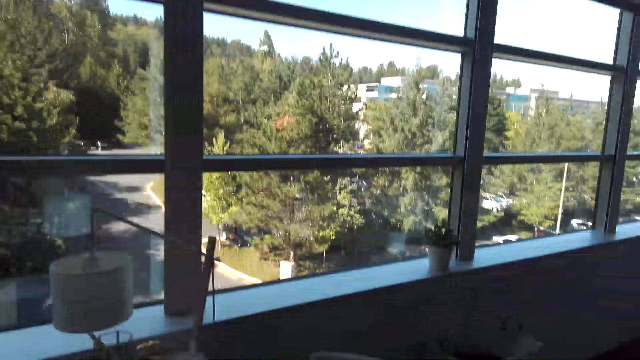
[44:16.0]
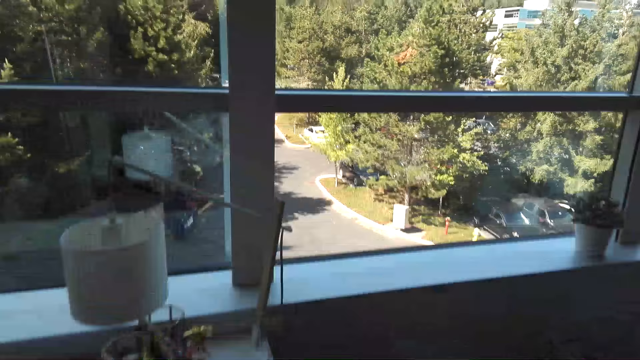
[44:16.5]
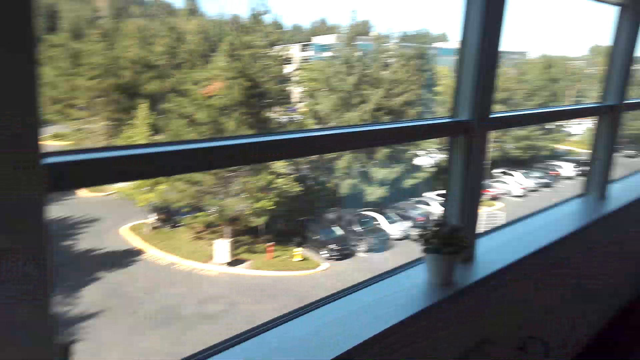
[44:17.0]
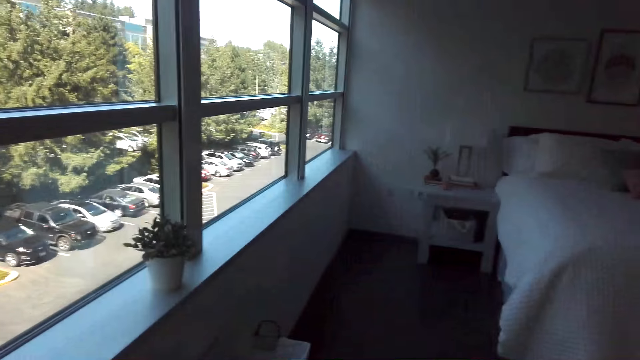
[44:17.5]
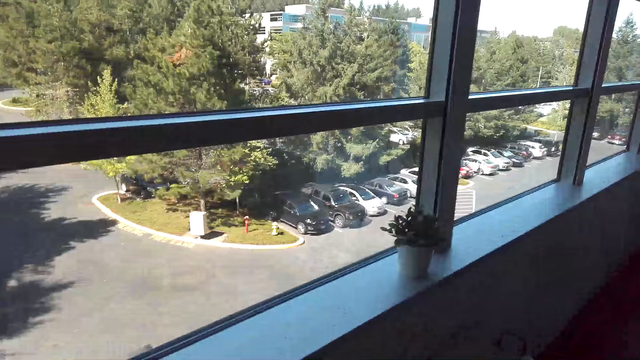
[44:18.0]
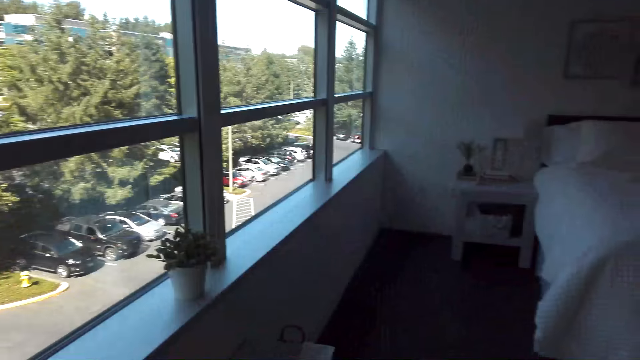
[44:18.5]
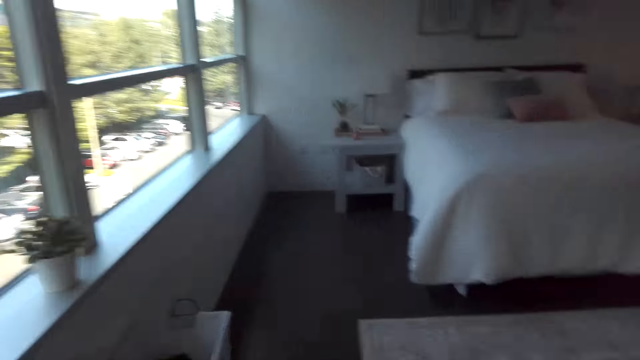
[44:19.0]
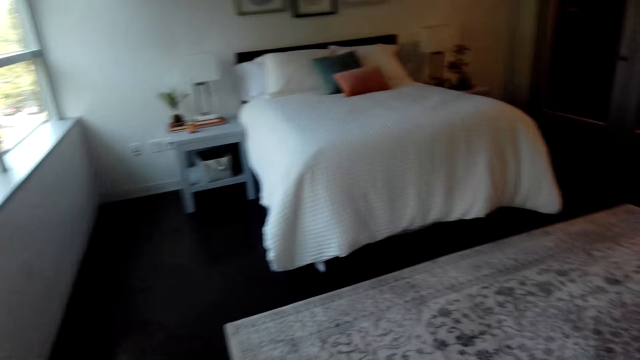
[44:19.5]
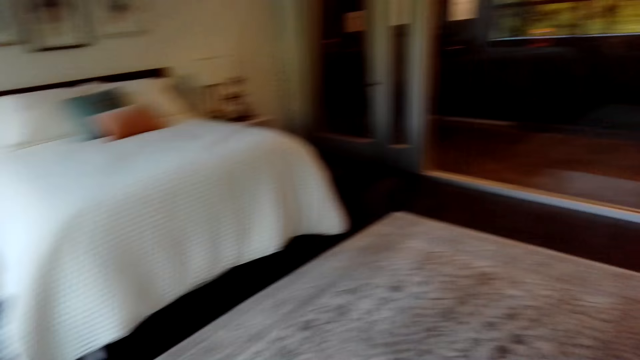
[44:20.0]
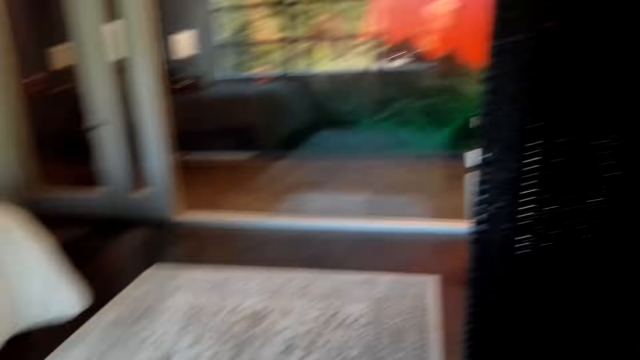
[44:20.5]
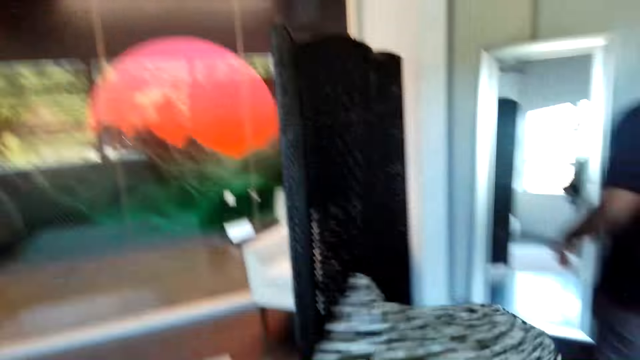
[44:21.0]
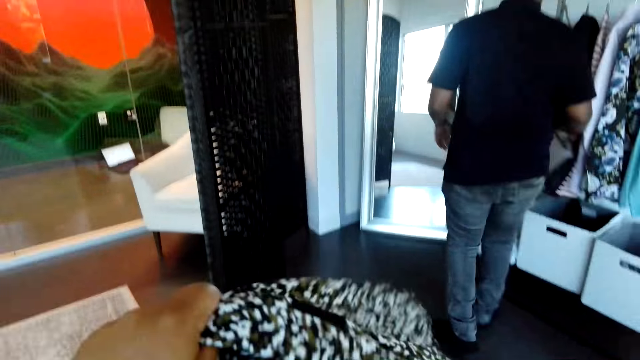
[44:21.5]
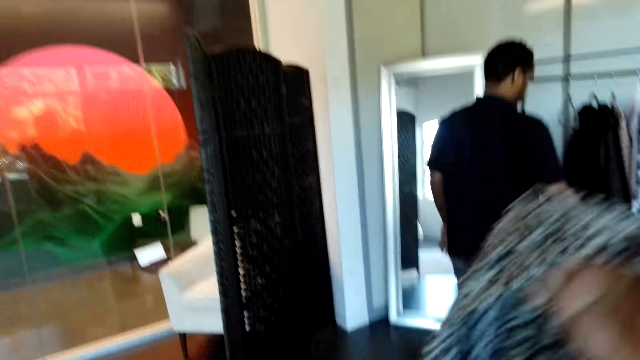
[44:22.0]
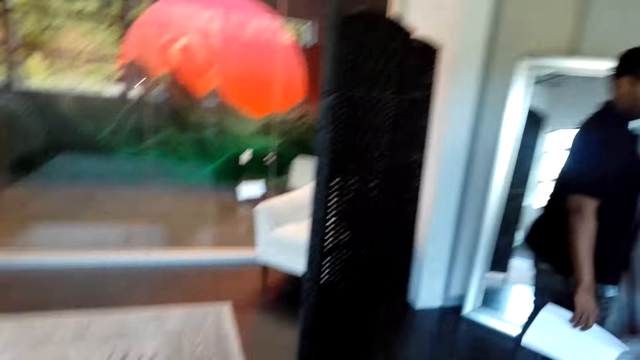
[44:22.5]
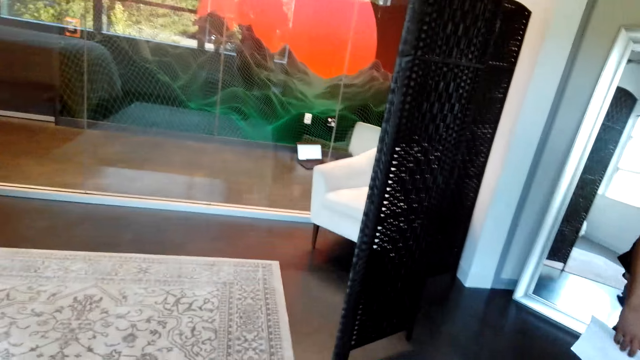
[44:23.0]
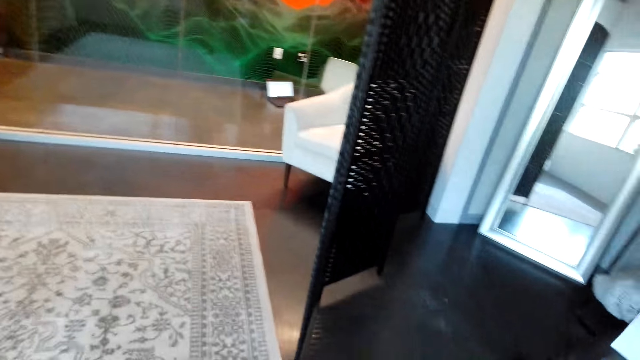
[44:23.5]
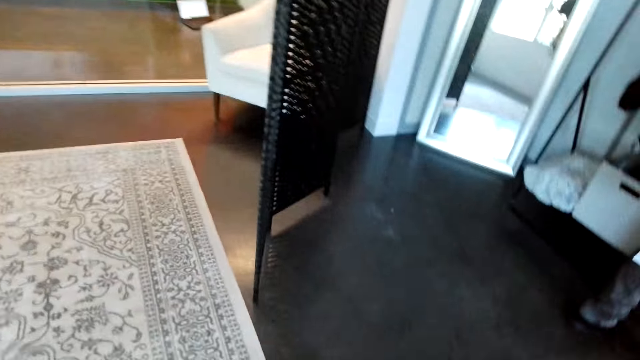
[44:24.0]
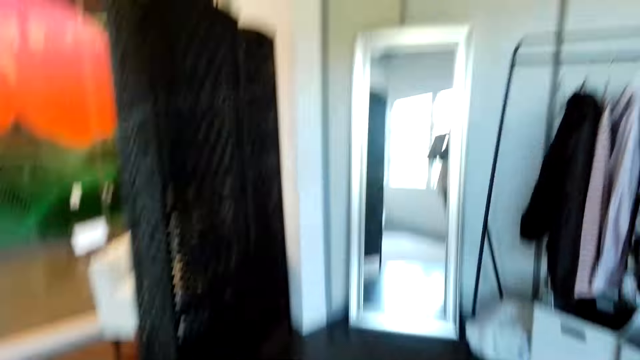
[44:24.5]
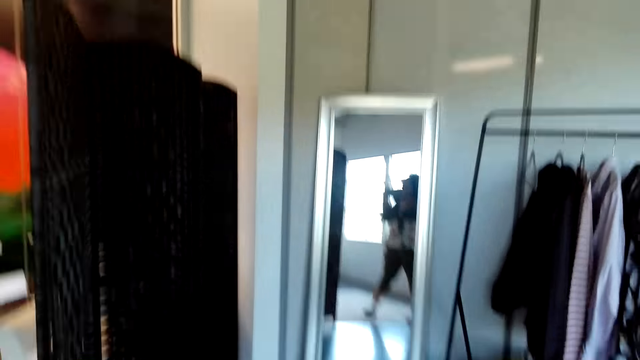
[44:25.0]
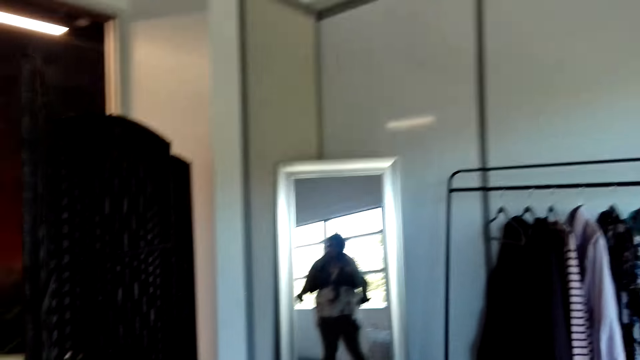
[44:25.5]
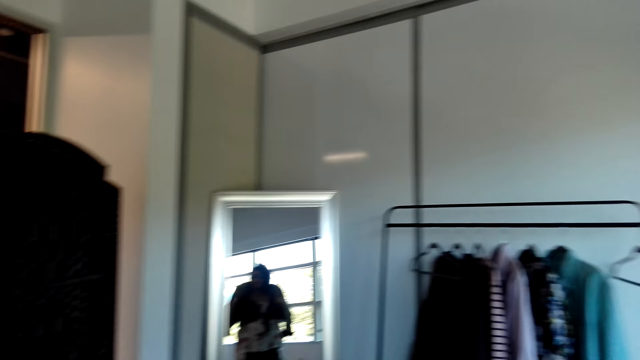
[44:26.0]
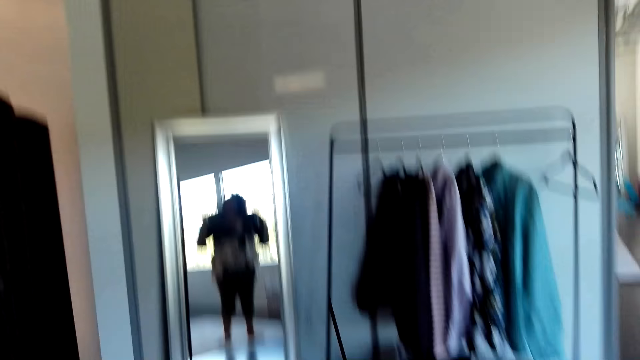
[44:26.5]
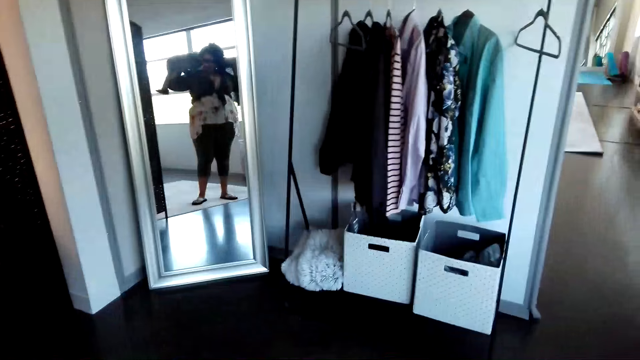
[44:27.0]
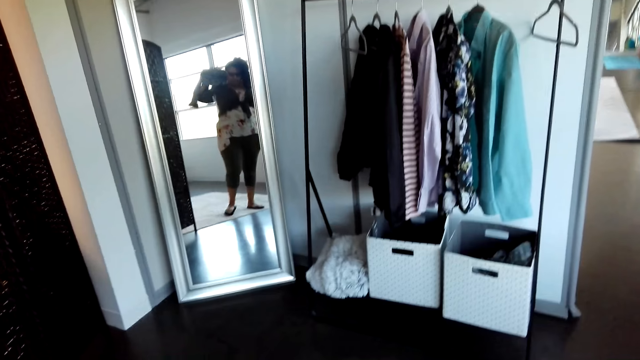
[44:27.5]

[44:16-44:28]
The camera wearer puts the phone on the table. A person walks around the room. The camera wearer wears a shirt.

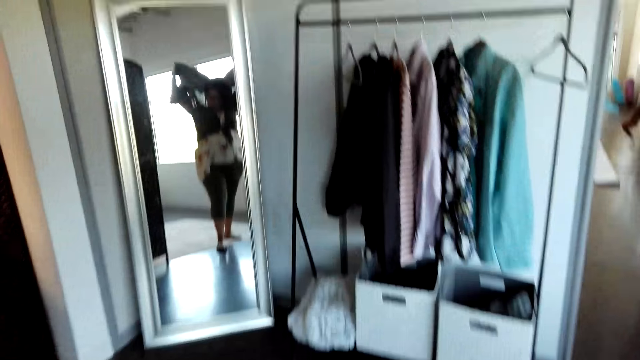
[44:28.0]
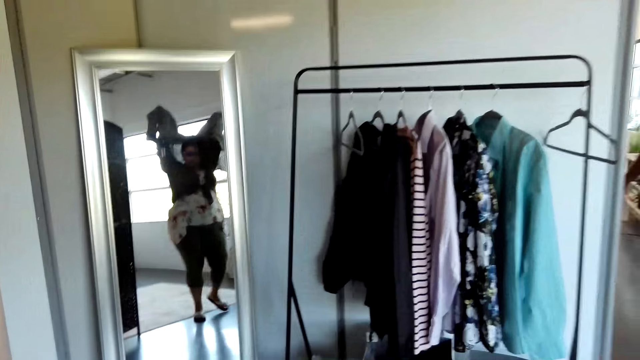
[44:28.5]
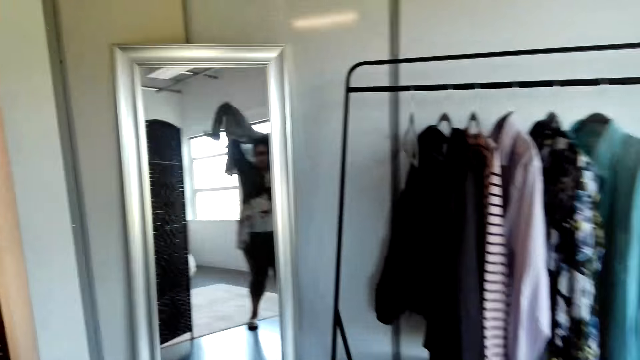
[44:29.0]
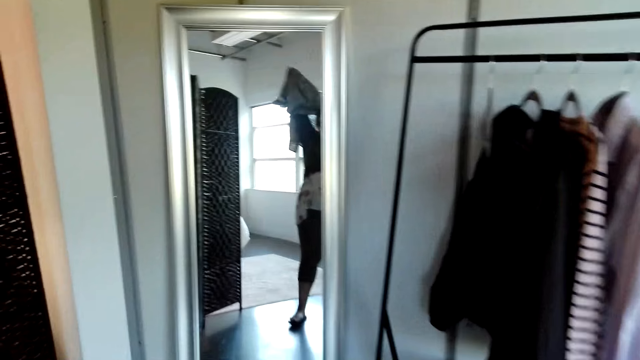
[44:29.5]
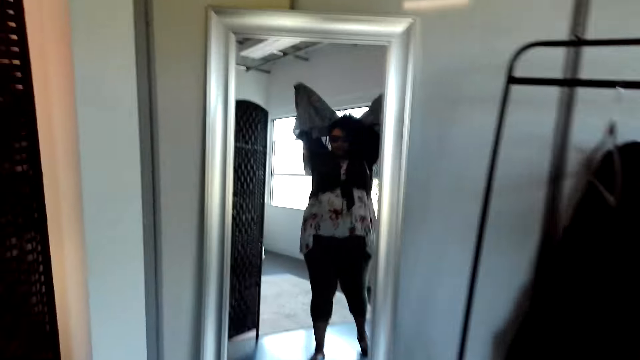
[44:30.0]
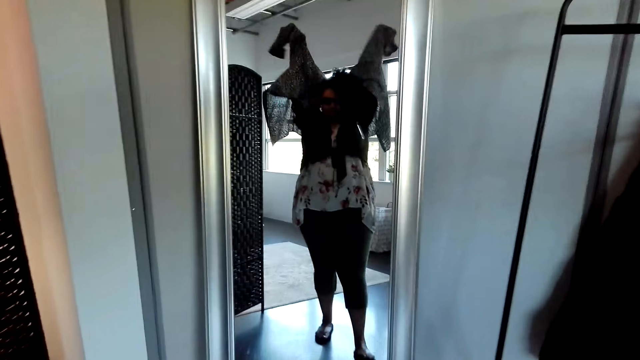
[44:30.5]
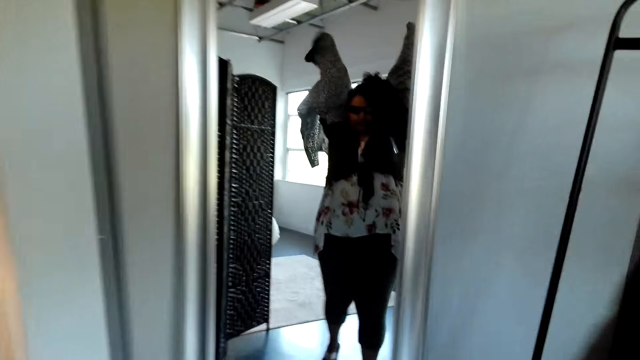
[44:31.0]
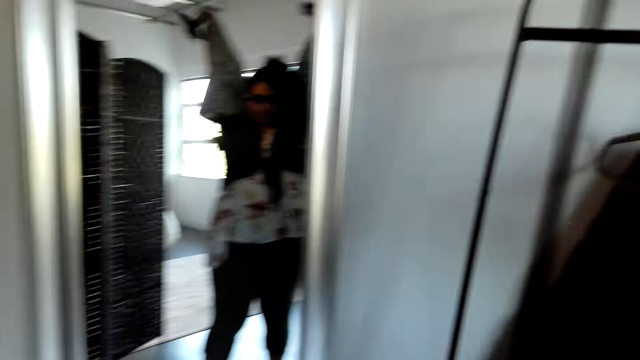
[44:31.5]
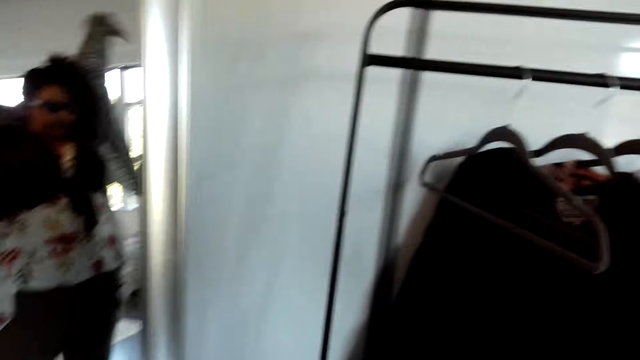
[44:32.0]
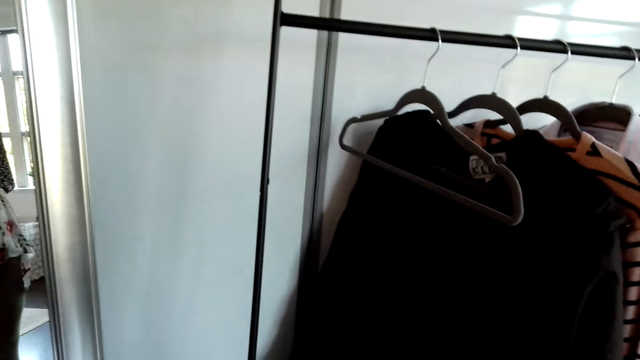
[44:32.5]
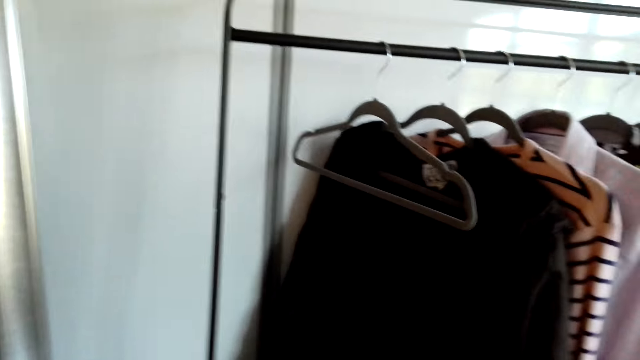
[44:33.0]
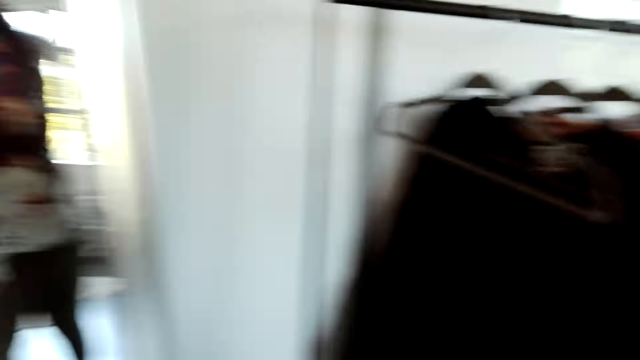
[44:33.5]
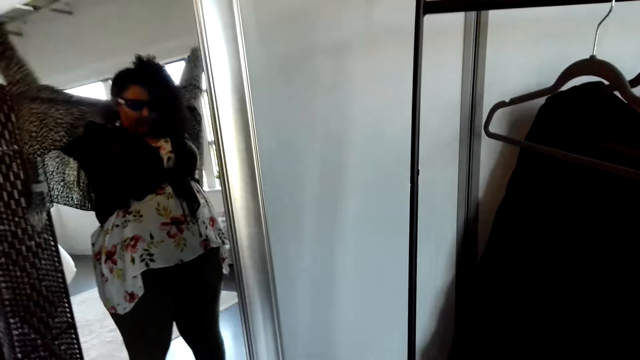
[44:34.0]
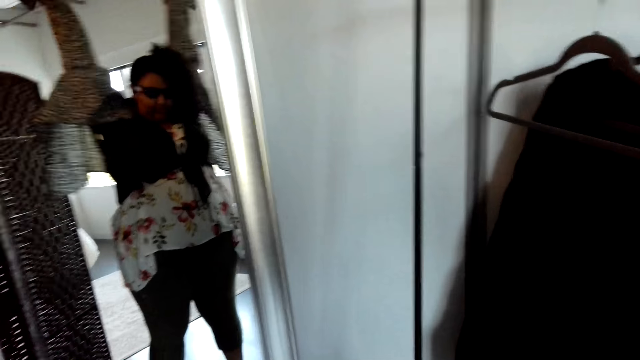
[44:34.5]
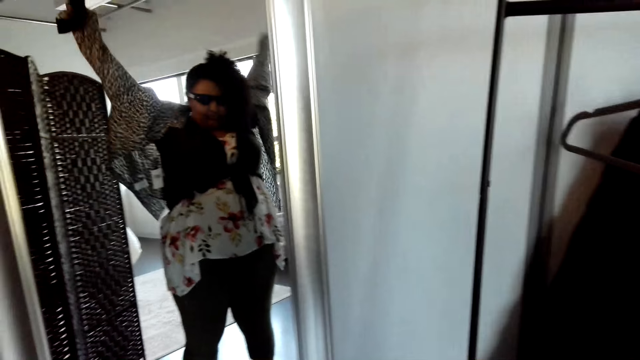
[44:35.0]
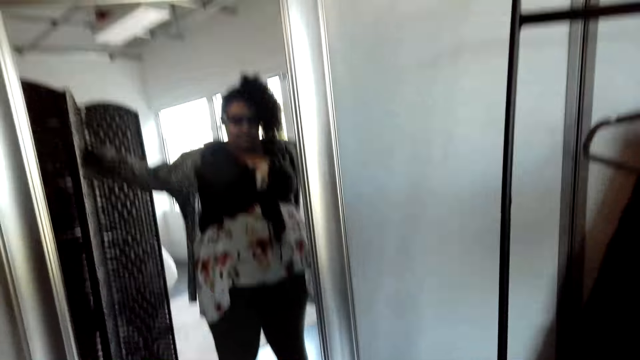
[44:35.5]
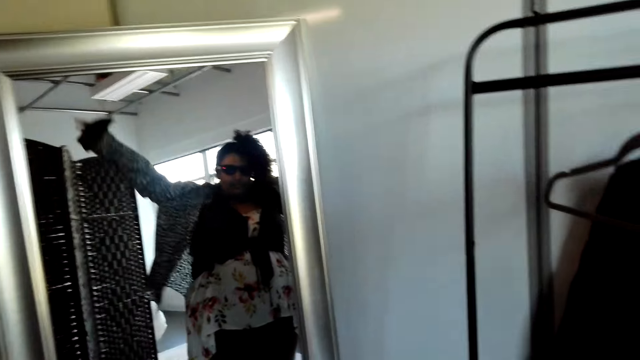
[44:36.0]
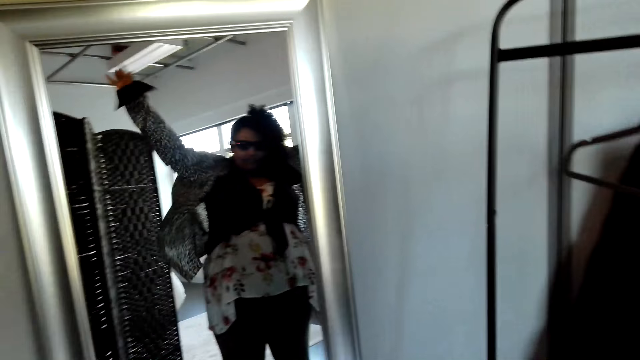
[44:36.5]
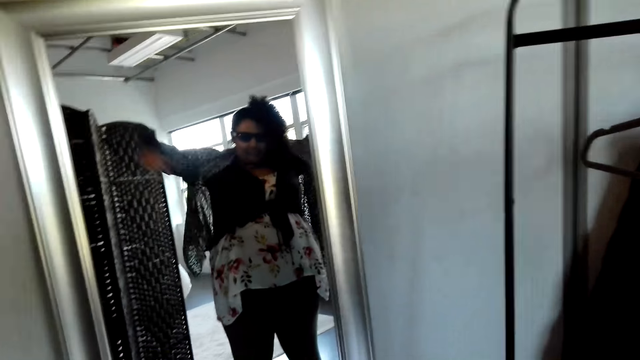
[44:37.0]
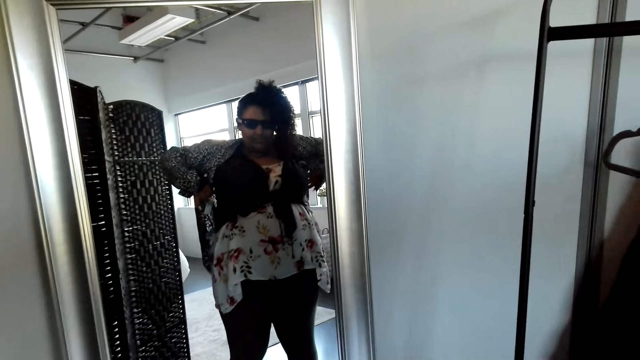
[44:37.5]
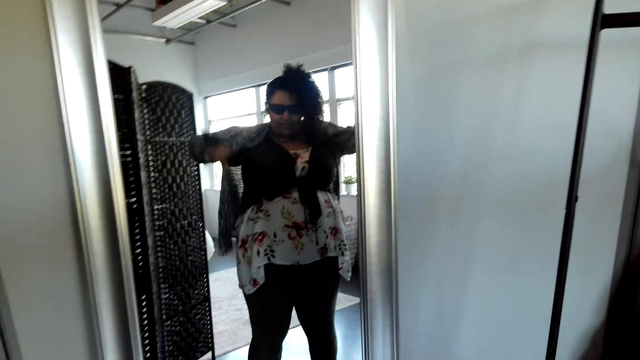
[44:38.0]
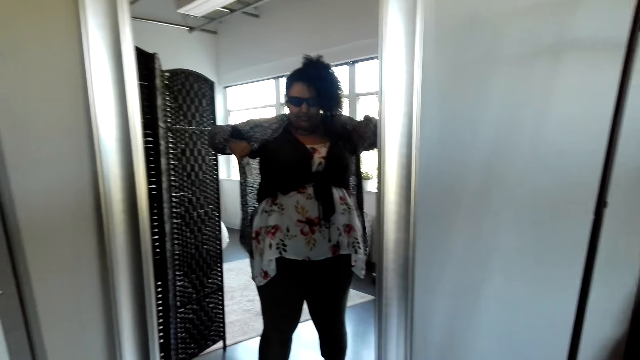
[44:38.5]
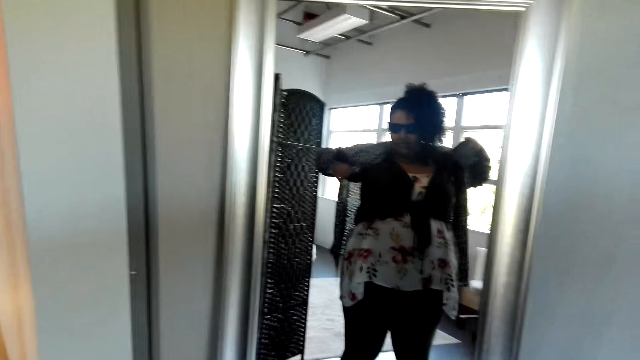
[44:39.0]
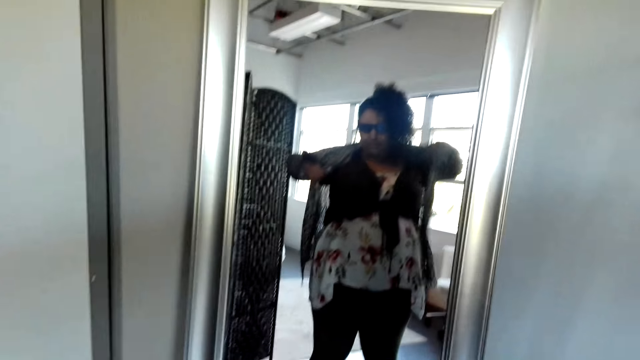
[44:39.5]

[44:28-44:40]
The camera wearer looks at herself in the mirror. She wears a shirt.
